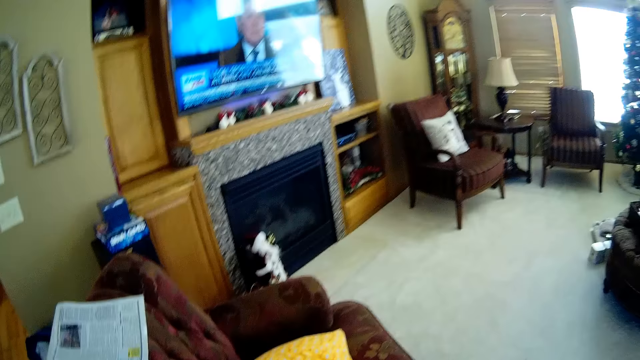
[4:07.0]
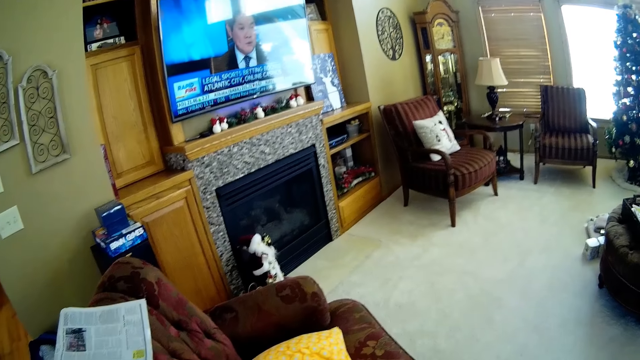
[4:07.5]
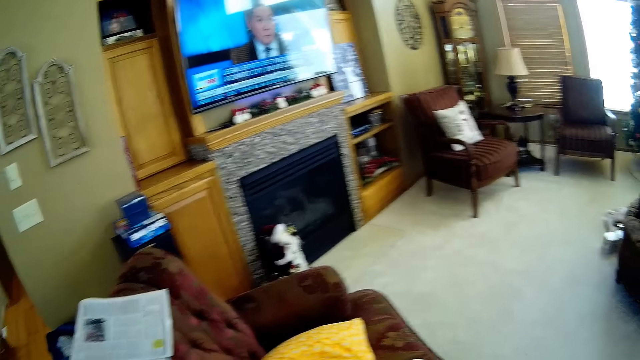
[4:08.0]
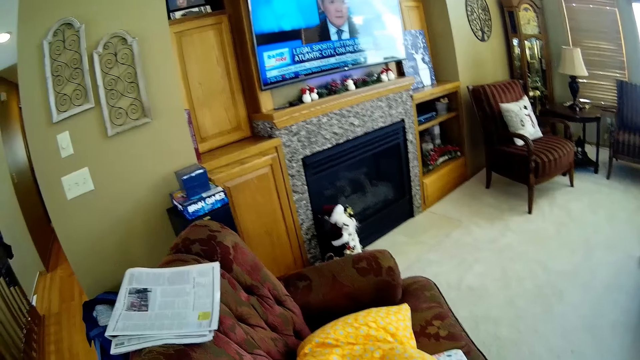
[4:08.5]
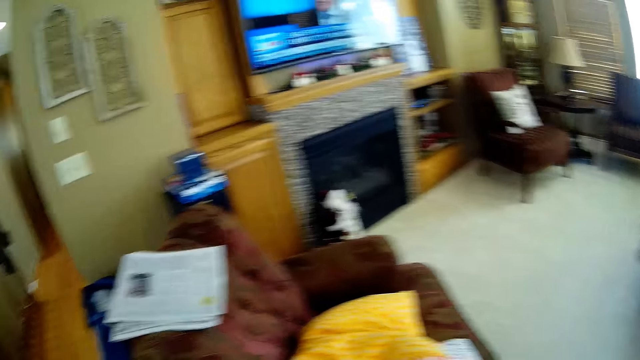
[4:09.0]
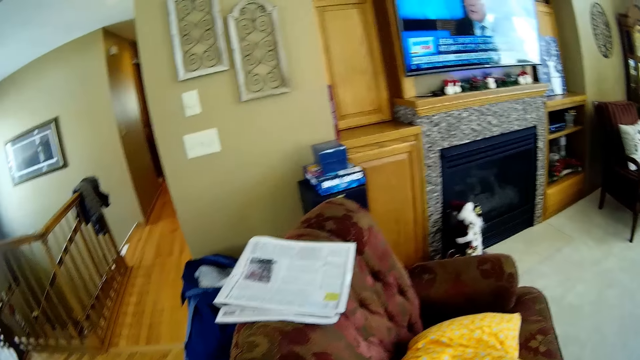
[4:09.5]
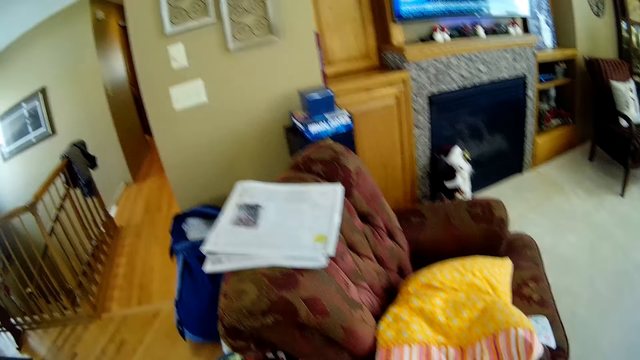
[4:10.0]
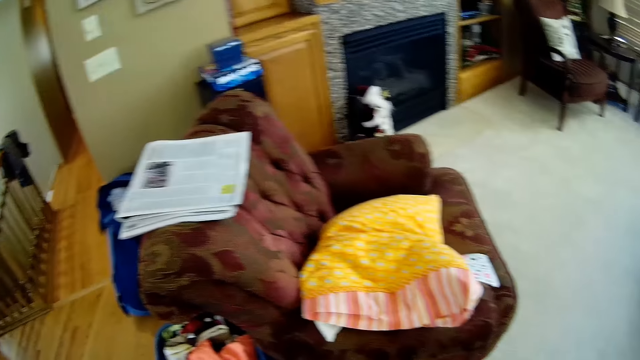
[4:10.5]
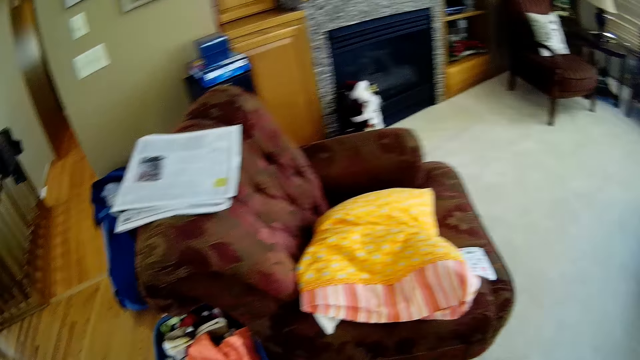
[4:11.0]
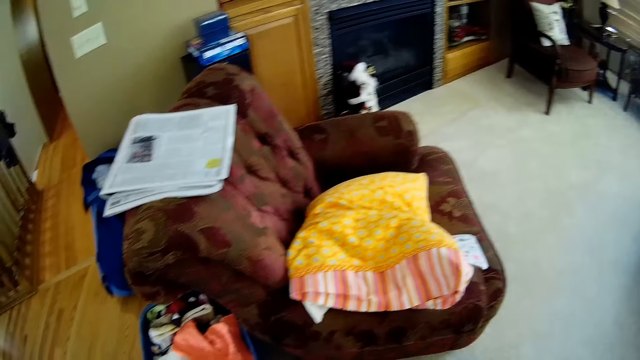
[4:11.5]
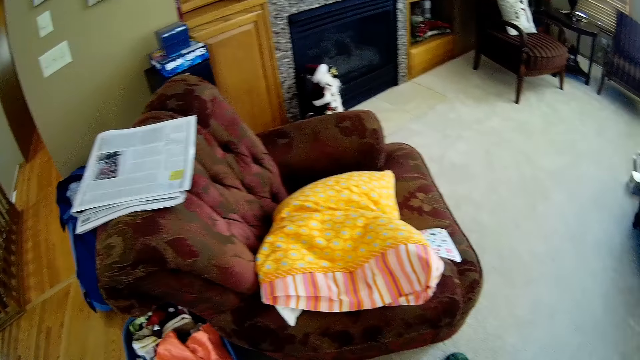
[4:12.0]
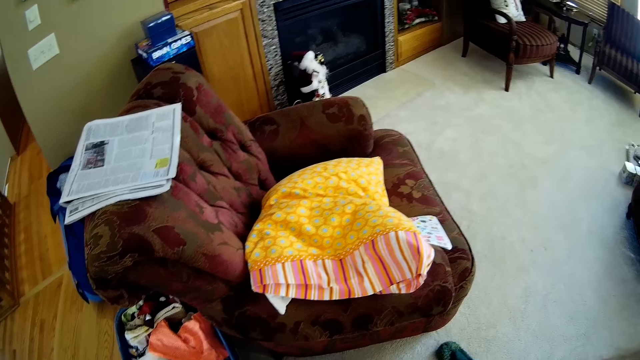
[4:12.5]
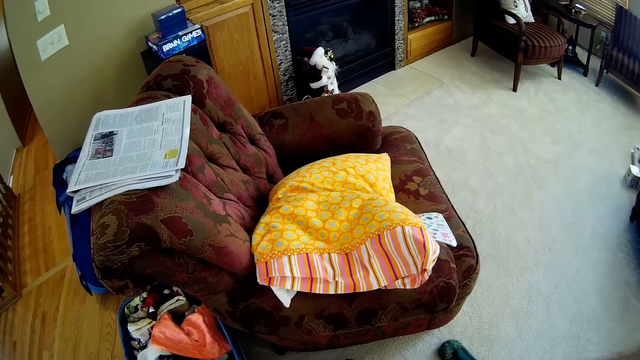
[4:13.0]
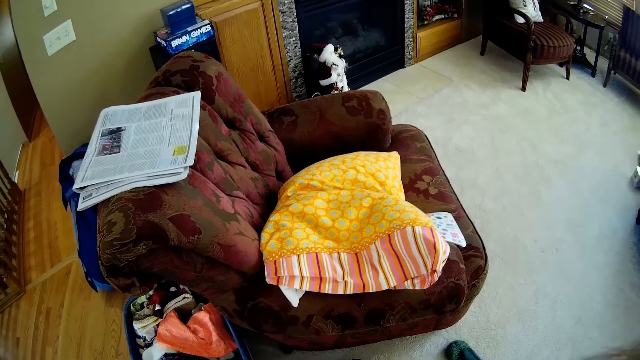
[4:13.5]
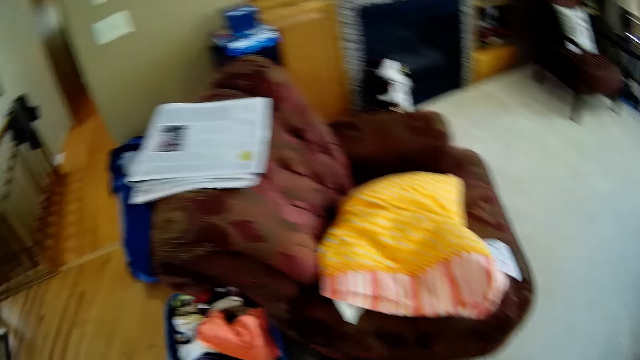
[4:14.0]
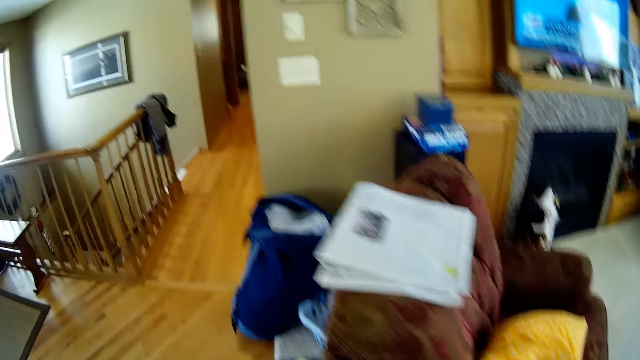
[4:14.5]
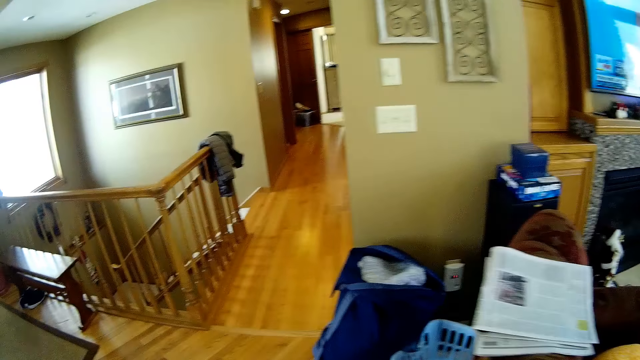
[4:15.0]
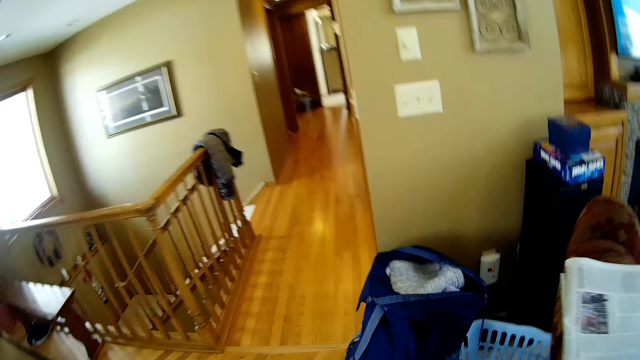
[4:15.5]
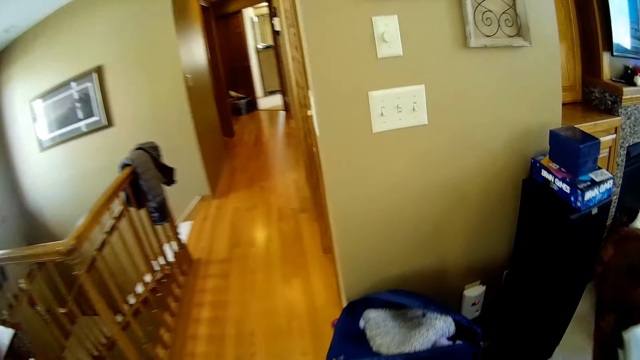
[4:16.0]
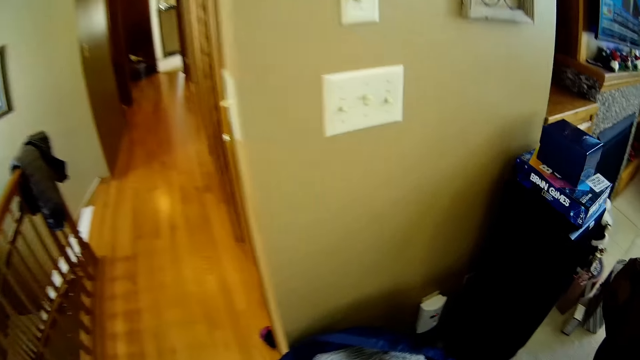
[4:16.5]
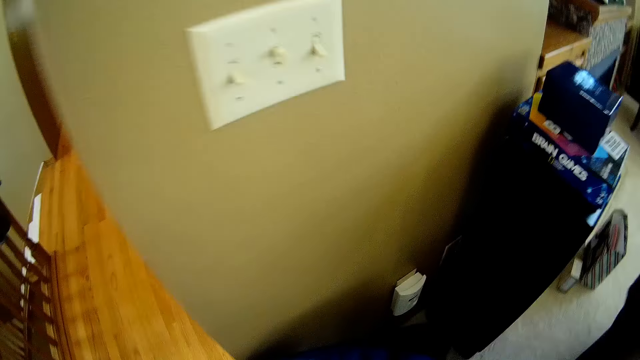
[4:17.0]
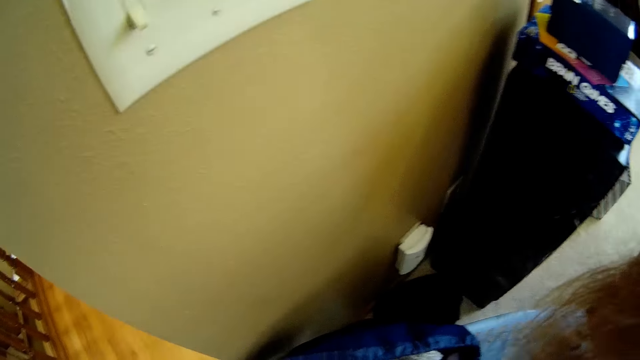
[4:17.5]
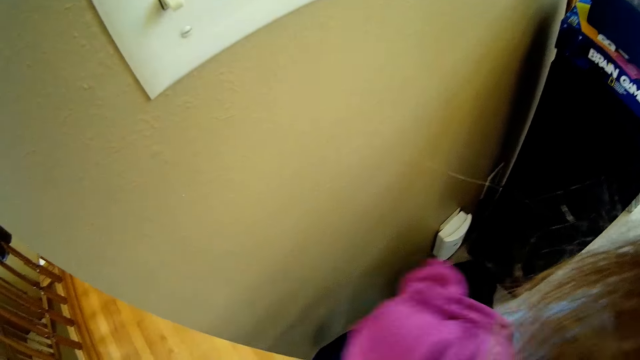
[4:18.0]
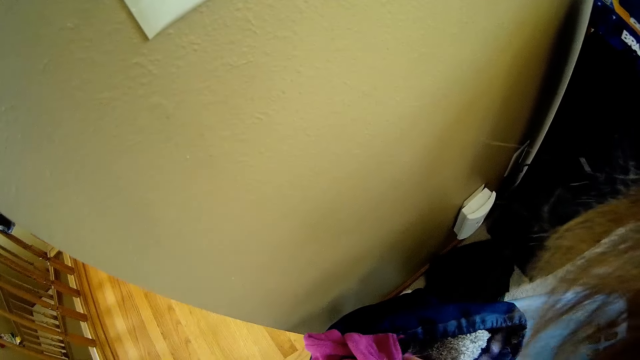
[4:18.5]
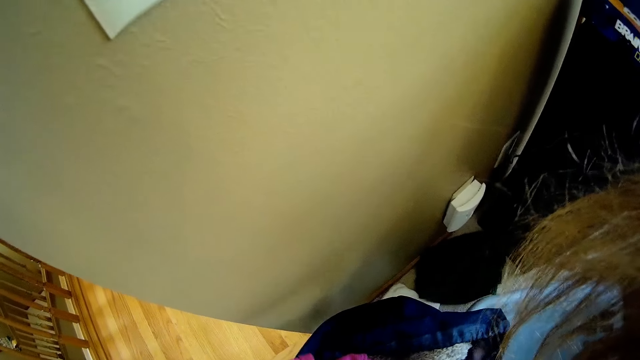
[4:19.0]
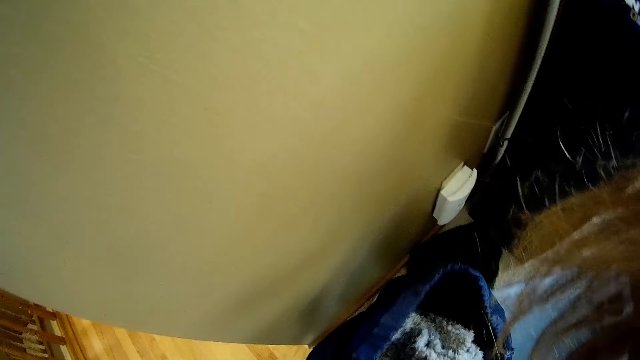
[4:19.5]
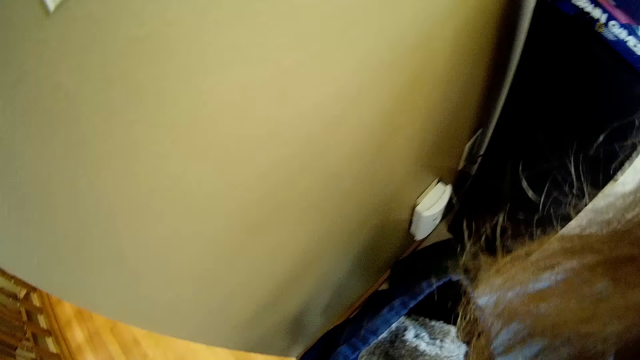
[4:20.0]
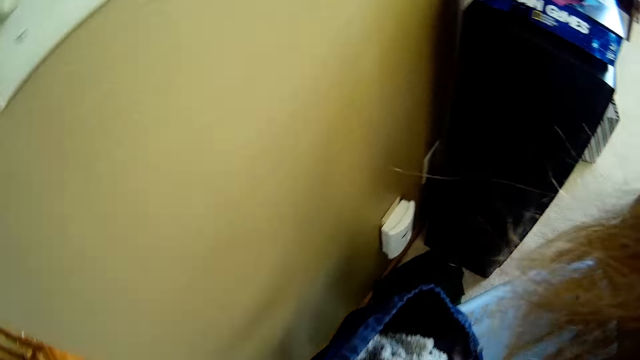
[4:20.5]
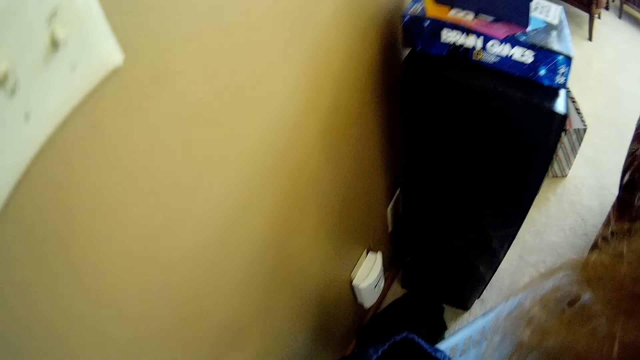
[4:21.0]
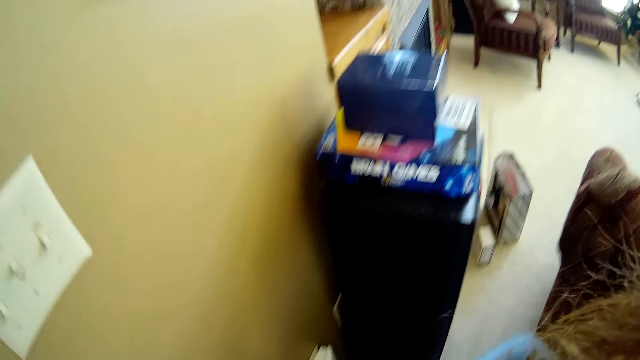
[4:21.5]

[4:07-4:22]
The camera wearer looks around the living room. They walk to a bag in the living room. They place the cloth in the bag in the living room.

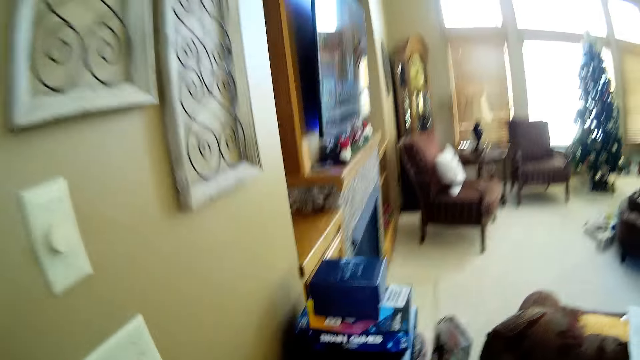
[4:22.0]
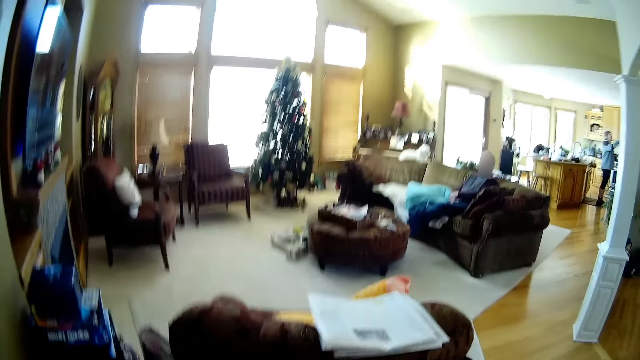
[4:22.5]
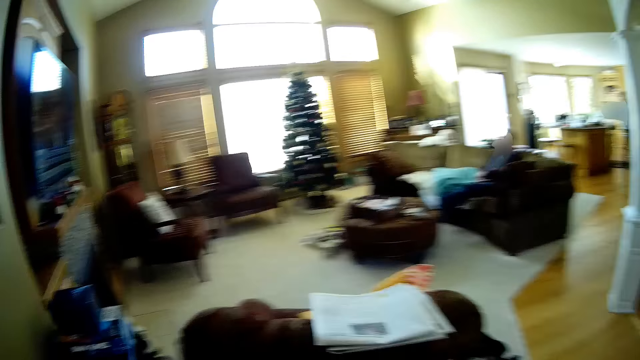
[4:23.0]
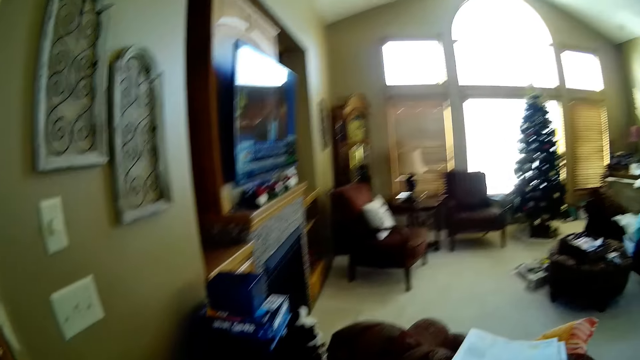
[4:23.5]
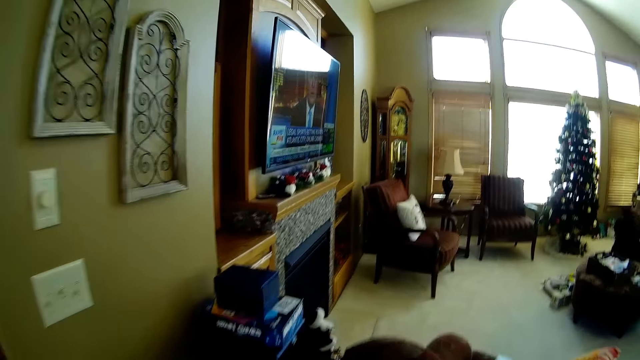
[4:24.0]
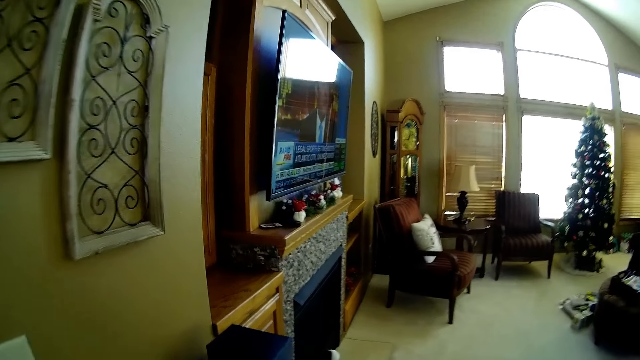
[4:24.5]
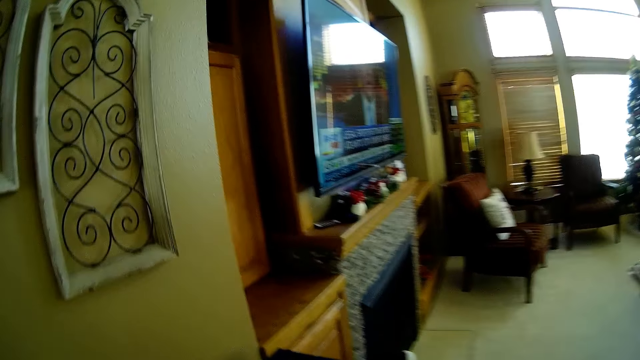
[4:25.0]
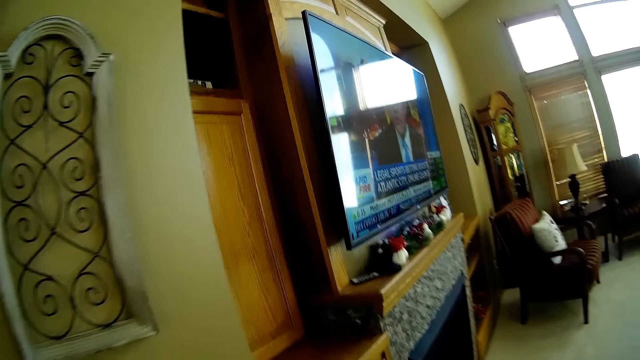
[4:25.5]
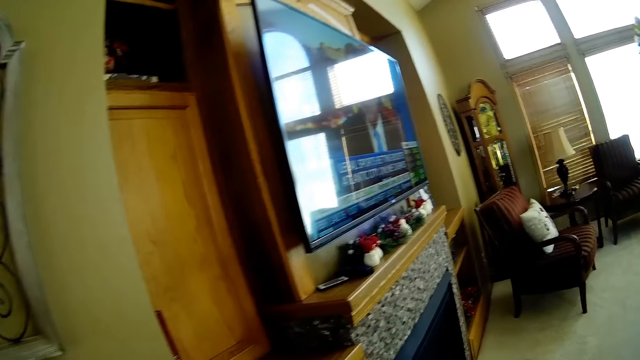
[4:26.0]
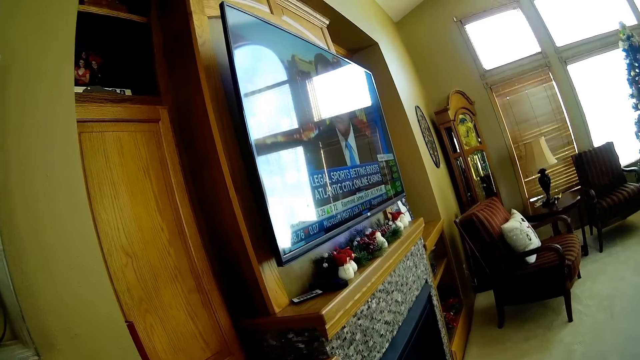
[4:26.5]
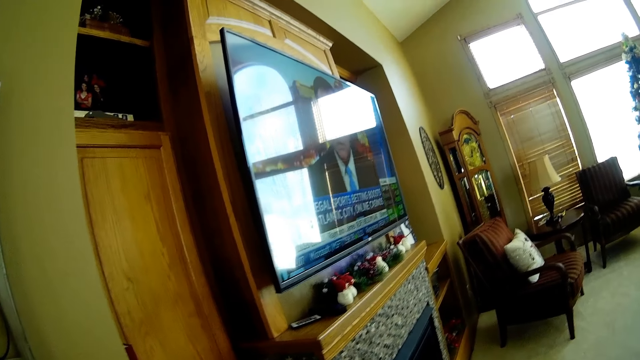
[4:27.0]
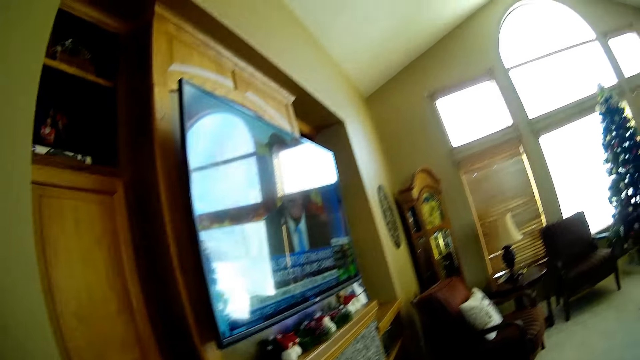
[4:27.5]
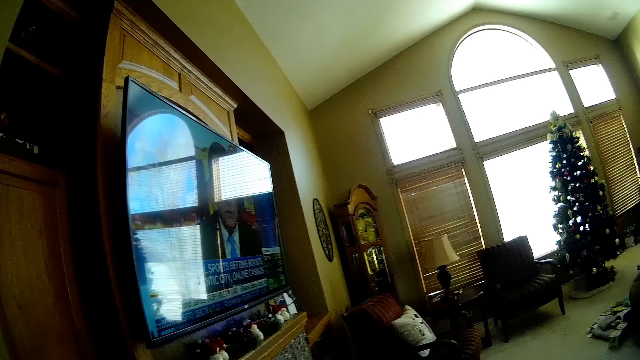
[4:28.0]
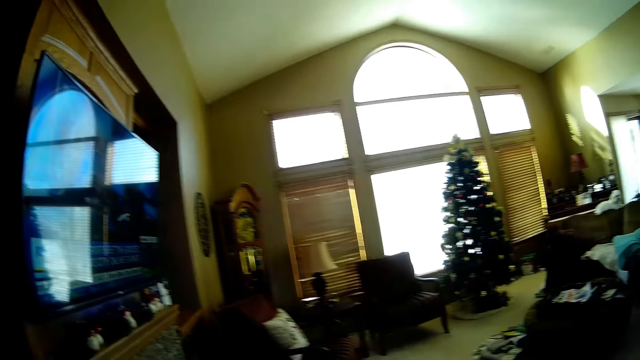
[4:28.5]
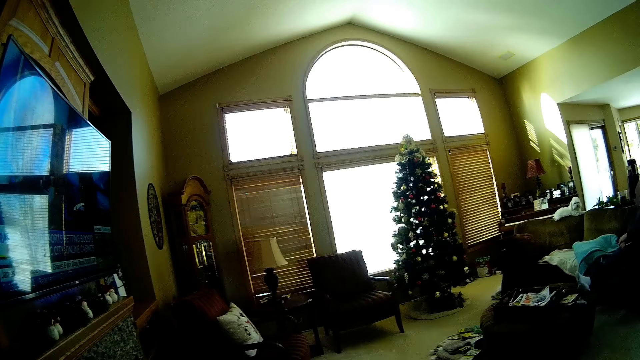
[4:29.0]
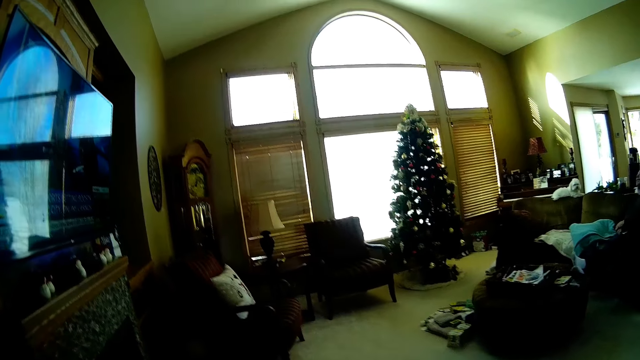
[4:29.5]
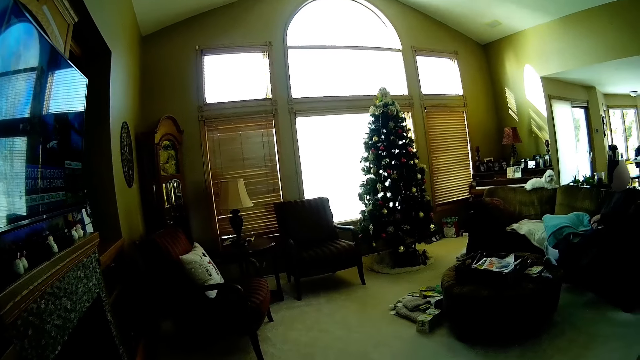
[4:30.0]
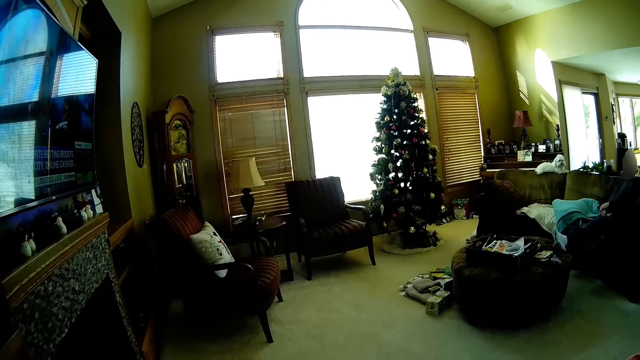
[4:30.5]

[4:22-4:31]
The camera wearer looks around the living room.
